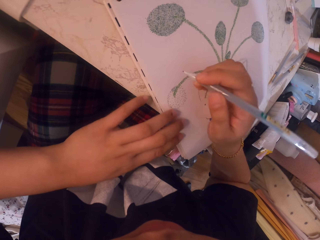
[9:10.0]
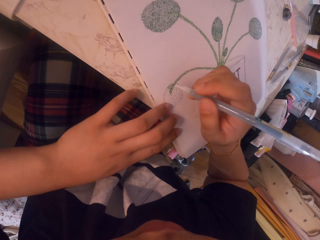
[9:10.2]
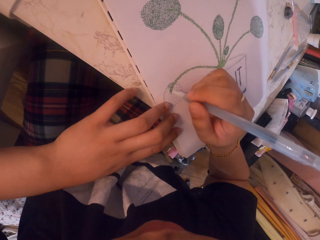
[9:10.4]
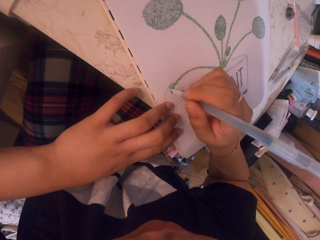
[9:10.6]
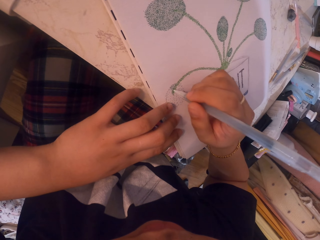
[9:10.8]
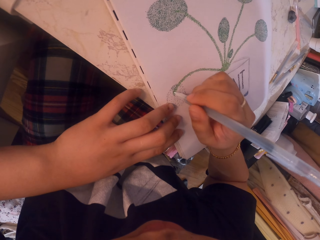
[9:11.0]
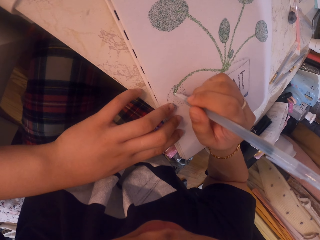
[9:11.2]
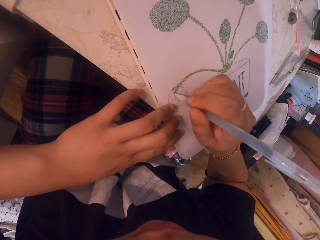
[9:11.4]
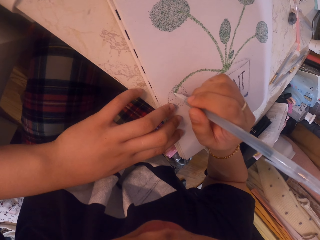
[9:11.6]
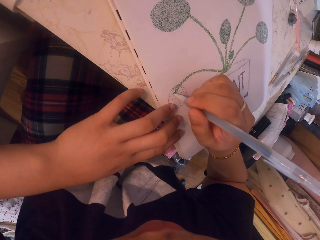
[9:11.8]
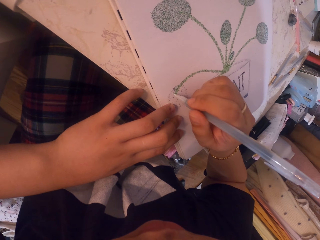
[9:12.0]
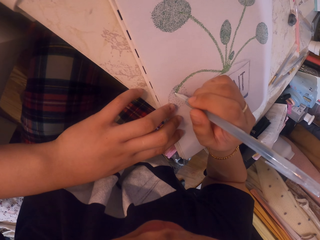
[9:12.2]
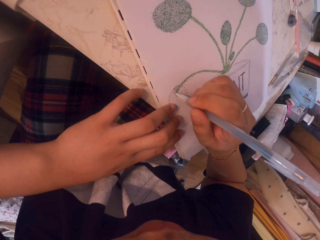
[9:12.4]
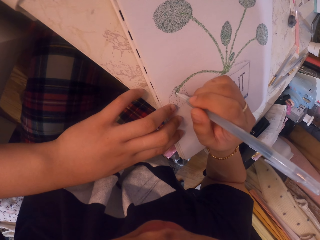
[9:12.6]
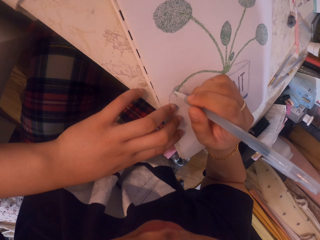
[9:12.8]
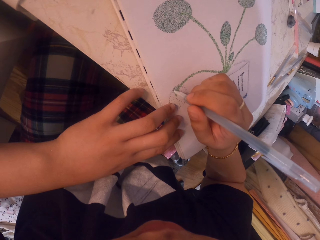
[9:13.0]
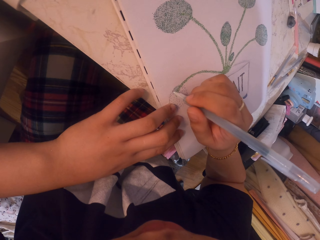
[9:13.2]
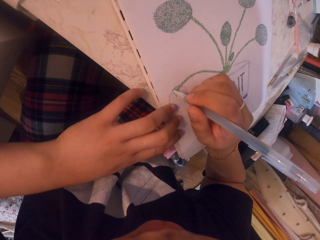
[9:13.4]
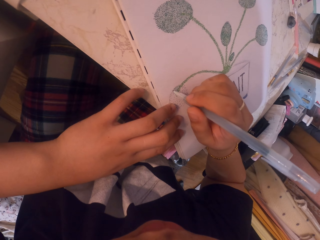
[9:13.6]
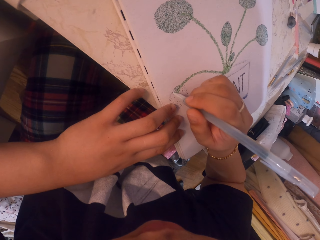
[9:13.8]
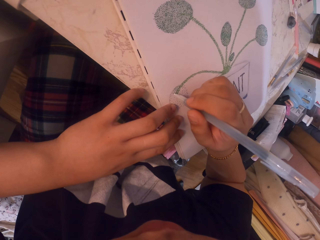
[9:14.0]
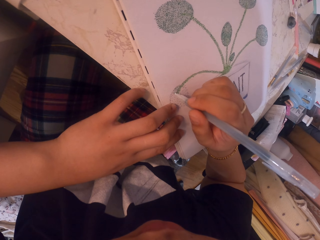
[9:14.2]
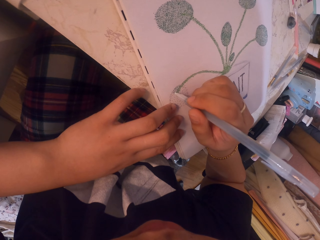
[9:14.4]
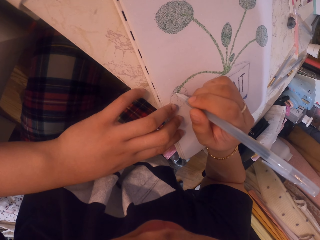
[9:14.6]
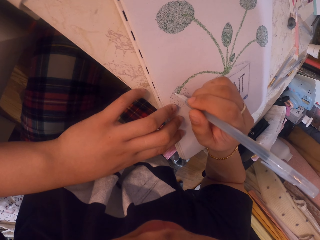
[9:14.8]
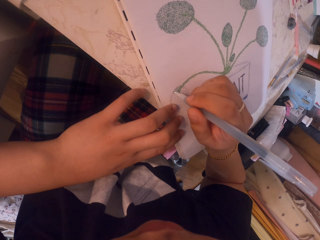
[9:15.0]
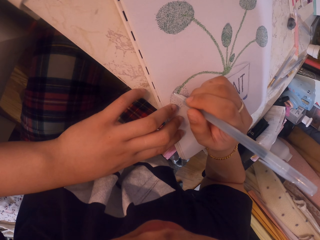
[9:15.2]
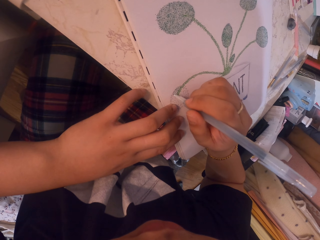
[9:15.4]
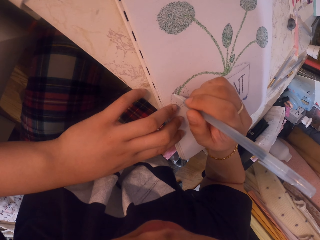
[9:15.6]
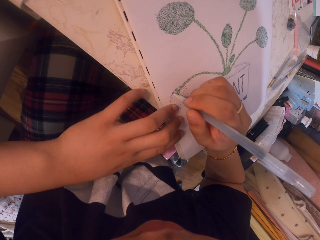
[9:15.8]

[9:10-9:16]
The camera wearer stares at a picture. They color on the picture with a pen.

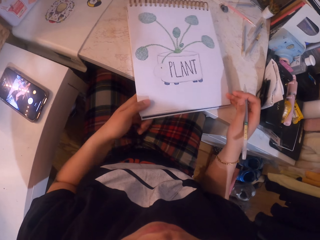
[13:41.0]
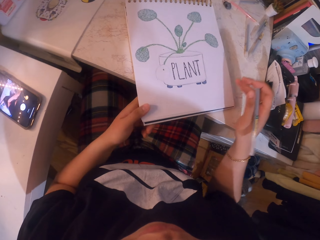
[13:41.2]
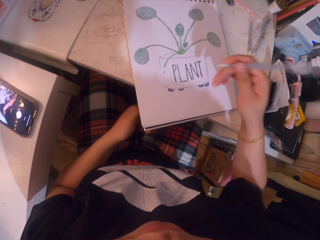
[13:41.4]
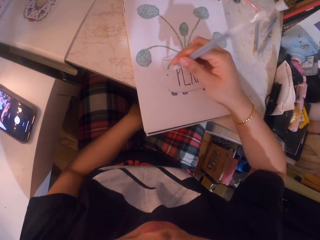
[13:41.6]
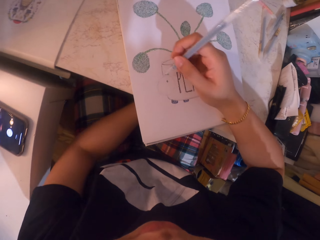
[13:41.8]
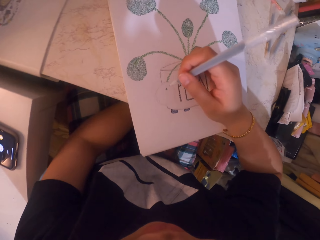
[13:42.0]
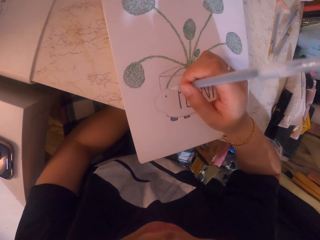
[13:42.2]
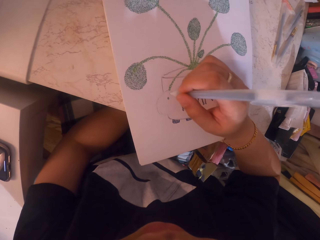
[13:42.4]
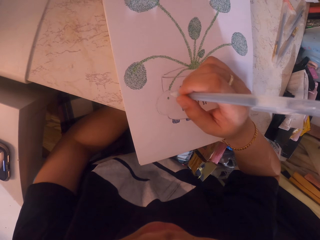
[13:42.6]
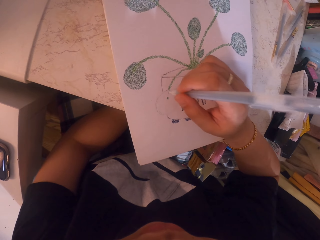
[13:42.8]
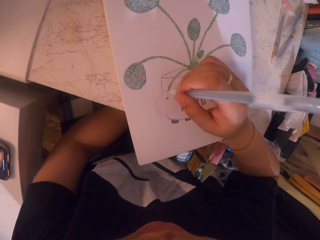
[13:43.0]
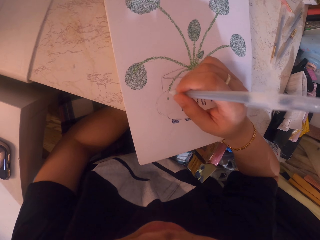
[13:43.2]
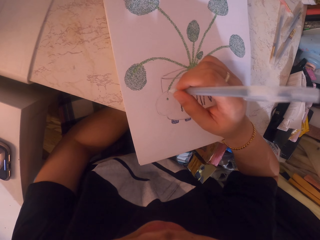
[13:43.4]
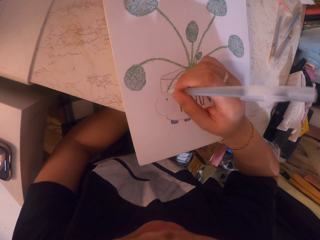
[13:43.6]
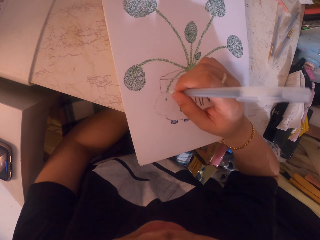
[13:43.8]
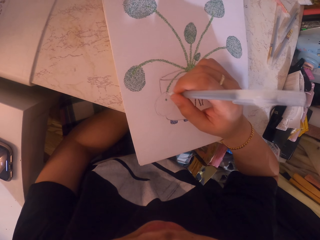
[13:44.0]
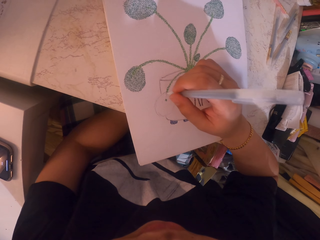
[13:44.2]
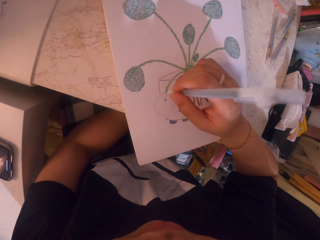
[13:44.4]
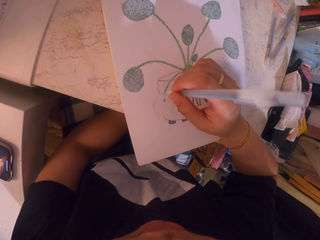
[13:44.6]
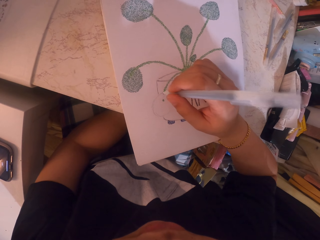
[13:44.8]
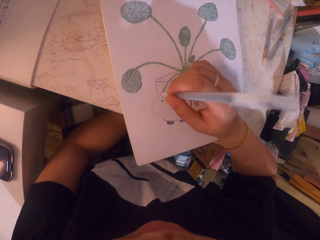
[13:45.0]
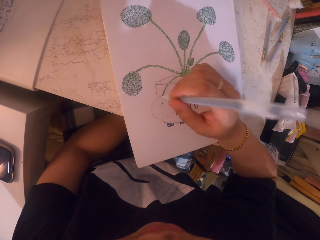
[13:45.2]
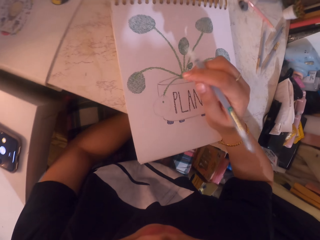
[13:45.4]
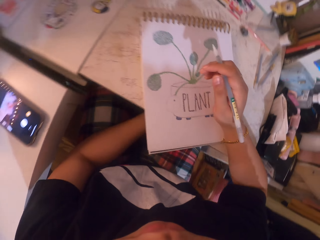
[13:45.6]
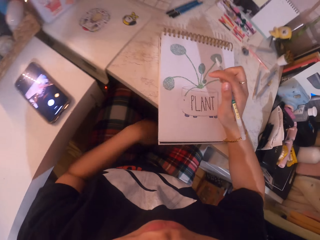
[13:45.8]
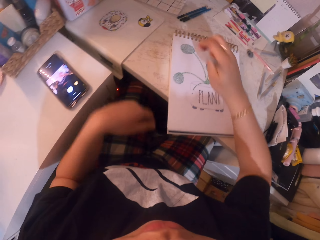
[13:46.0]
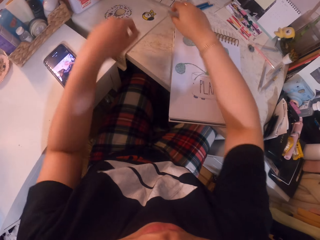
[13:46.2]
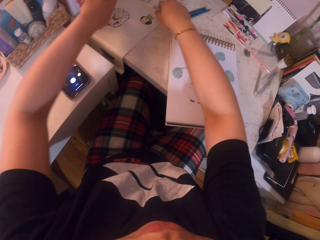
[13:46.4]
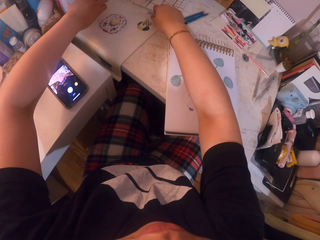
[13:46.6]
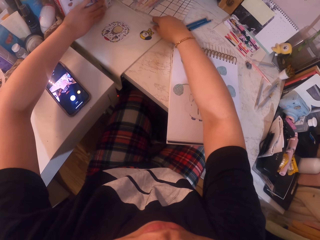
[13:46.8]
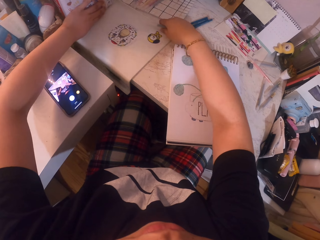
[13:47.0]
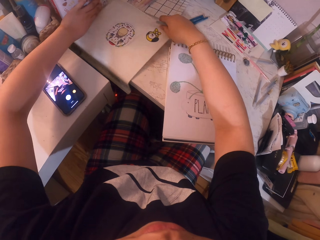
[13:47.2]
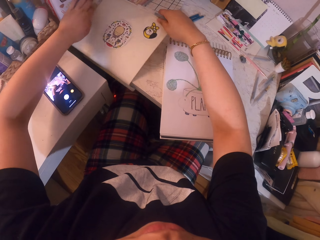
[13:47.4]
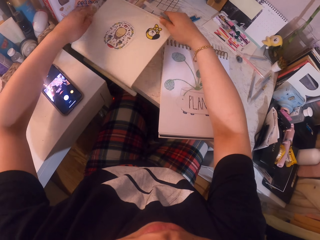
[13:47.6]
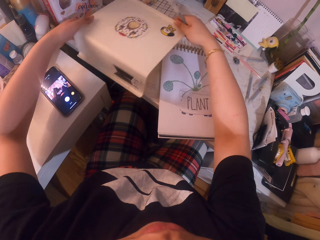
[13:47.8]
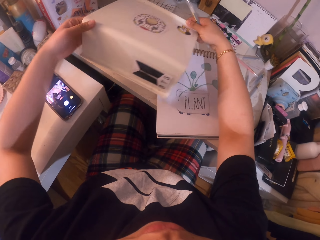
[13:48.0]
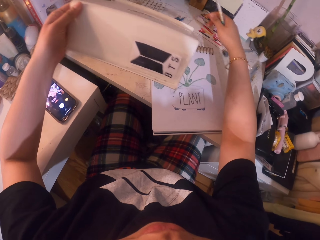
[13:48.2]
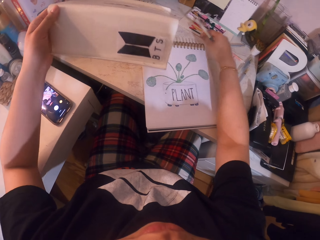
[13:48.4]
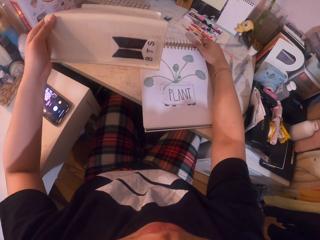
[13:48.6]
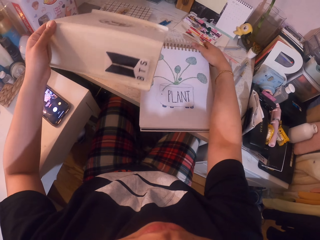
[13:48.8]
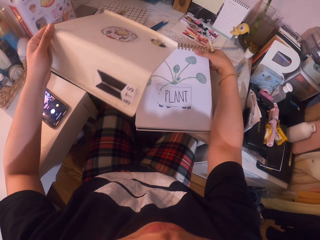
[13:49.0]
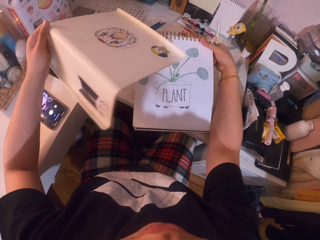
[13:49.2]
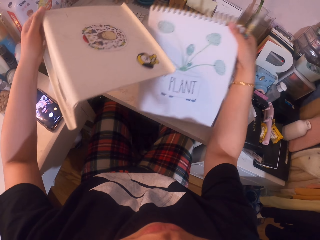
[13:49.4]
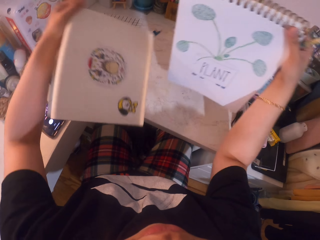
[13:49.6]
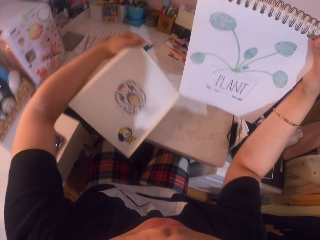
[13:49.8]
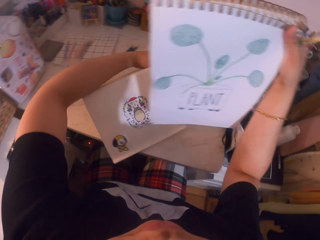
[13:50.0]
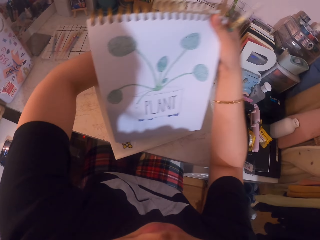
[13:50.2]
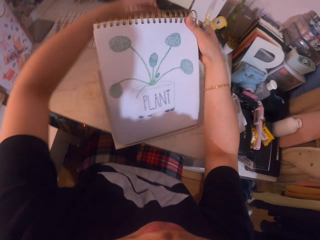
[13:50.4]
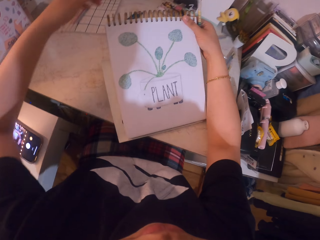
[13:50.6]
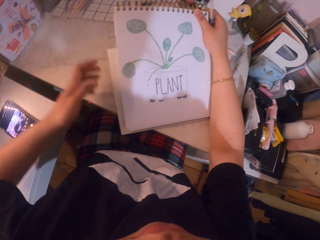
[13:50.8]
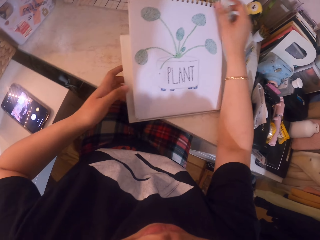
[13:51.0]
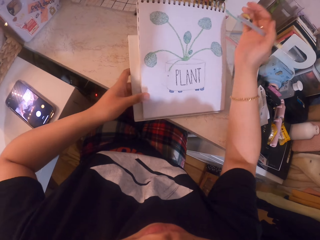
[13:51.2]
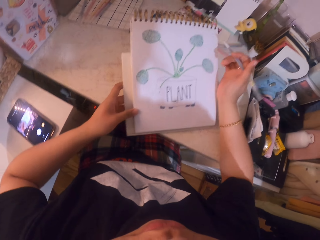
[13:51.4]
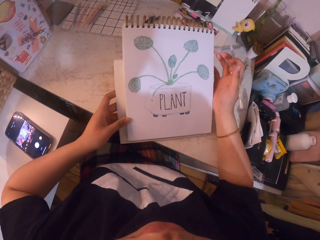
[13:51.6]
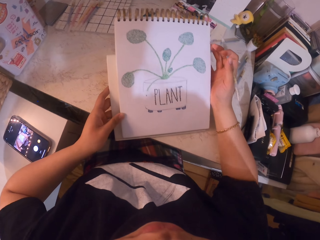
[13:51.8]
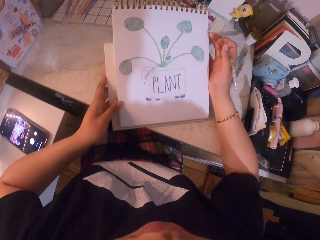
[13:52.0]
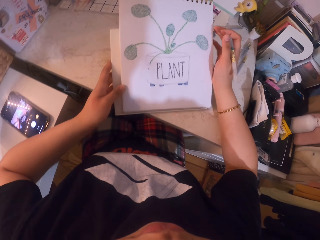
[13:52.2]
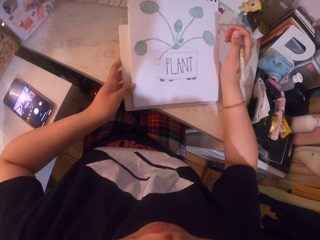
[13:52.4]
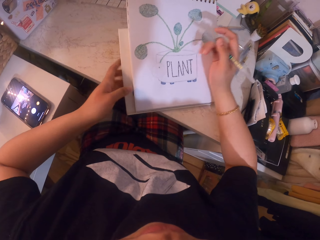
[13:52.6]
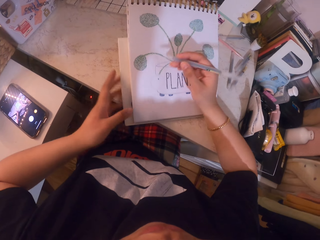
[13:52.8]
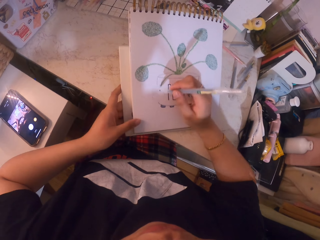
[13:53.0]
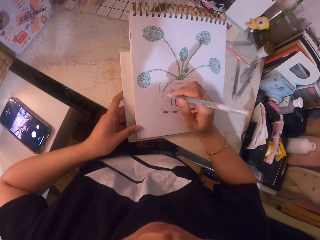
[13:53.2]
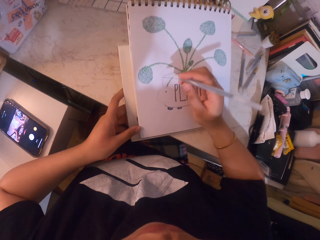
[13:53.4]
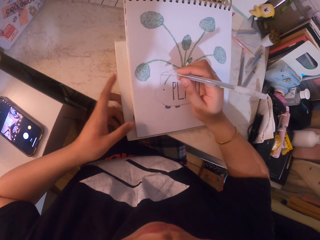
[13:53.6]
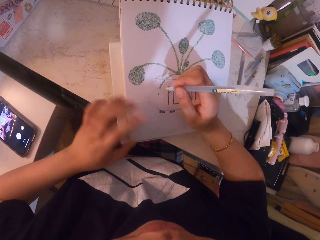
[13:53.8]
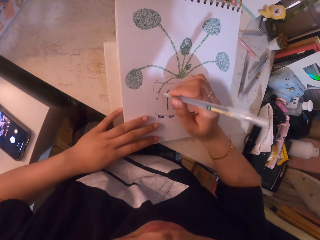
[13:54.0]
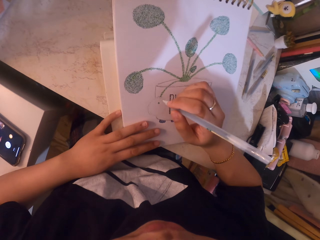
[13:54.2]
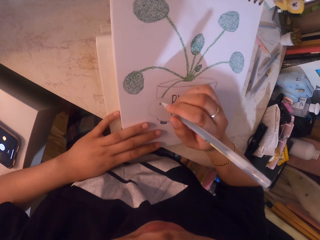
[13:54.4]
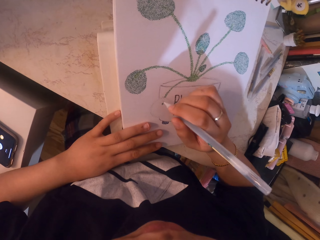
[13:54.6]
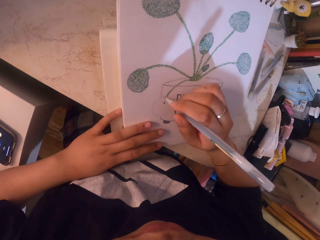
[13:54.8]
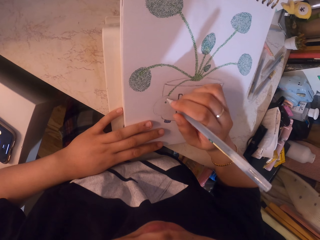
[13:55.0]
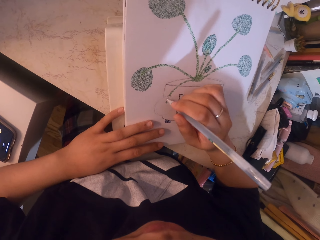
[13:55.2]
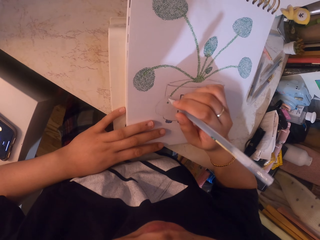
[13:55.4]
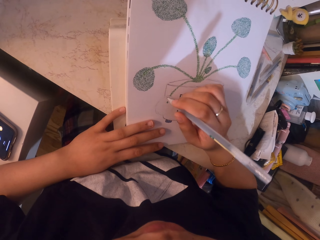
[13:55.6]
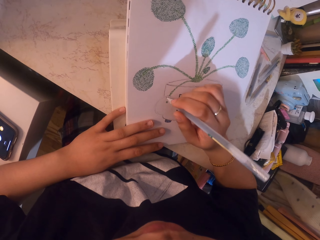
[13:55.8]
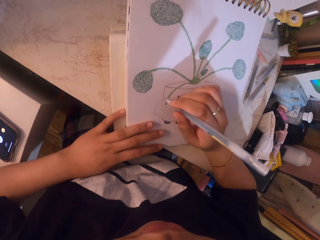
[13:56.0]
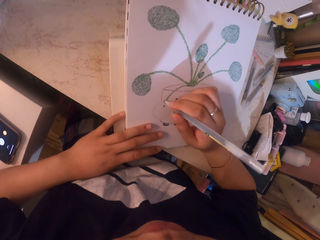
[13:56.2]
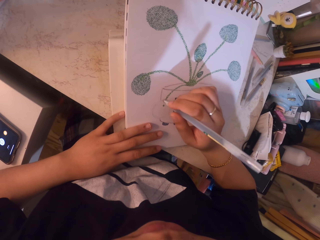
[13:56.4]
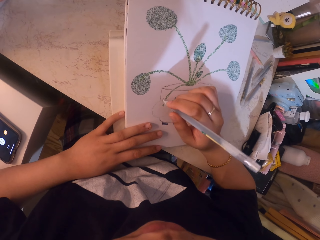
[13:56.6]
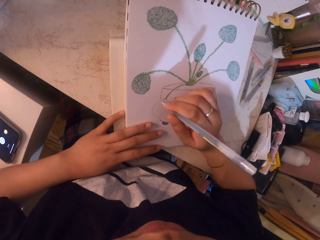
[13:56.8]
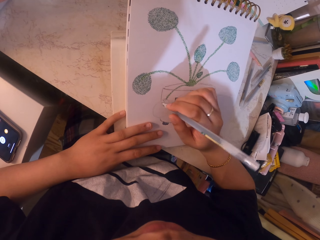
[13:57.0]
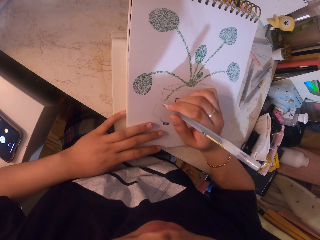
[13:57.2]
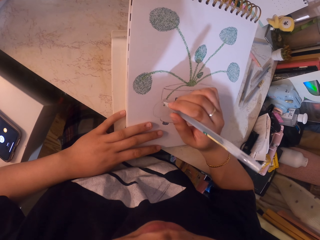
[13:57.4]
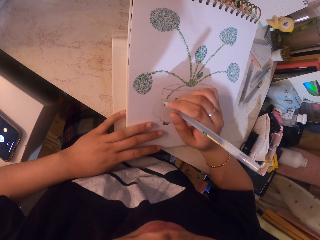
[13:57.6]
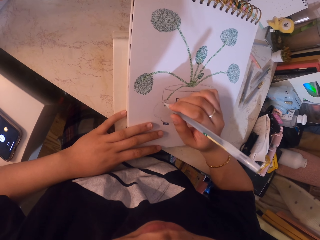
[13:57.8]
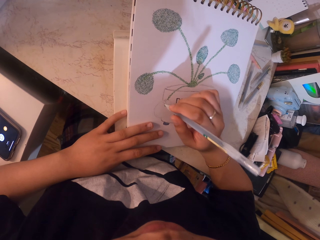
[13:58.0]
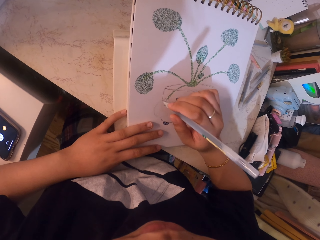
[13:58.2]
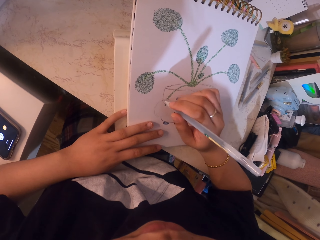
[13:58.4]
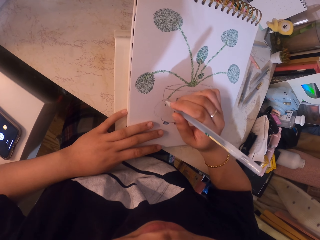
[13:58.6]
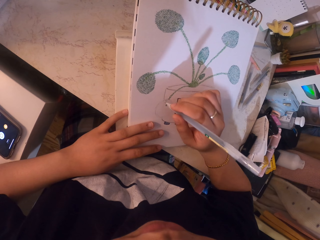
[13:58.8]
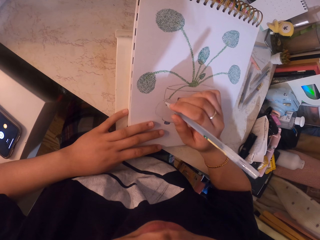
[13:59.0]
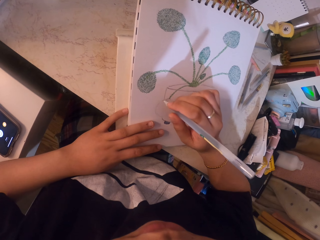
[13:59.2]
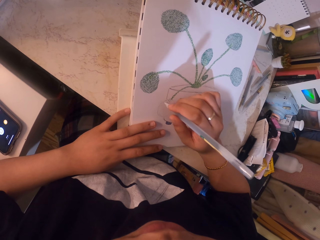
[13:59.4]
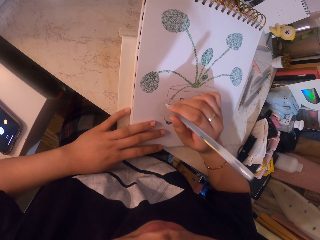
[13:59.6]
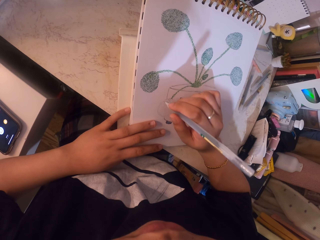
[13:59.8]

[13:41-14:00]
The camera wearer applies glitter on the drawing with the glitter pen. They pick up the book holder. They pick up the sketchbook. They place the book holder on the table. They place the sketchbook on the book holder. They adjust the position of the book holder. They apply glitter on the drawing with the glitter pen.
